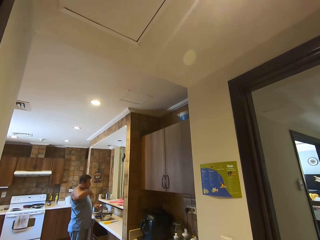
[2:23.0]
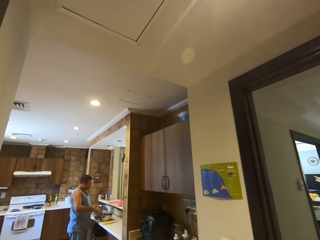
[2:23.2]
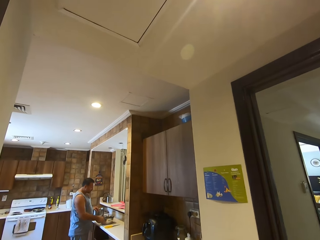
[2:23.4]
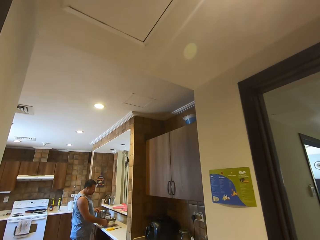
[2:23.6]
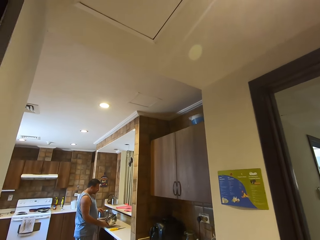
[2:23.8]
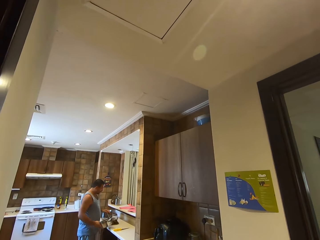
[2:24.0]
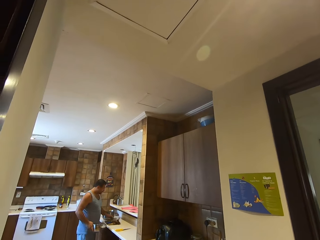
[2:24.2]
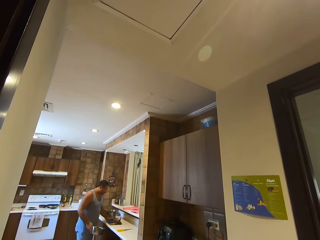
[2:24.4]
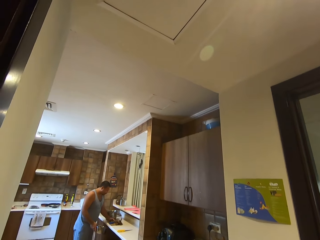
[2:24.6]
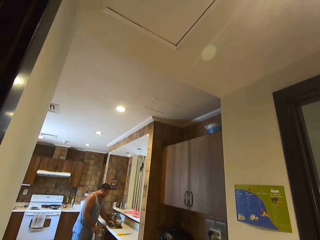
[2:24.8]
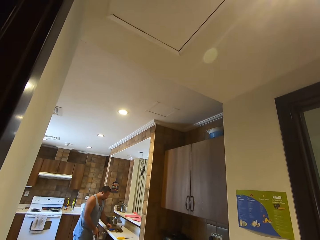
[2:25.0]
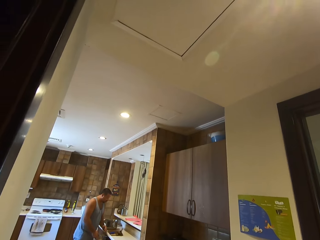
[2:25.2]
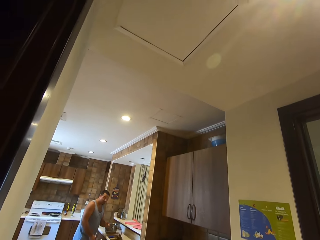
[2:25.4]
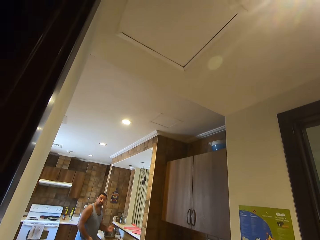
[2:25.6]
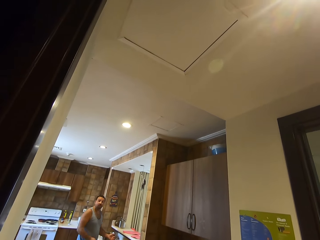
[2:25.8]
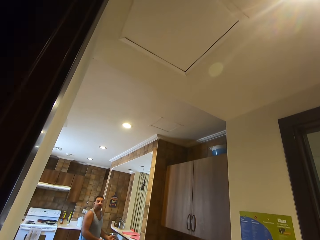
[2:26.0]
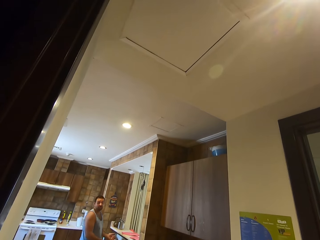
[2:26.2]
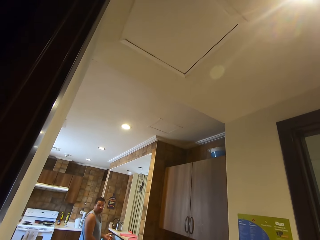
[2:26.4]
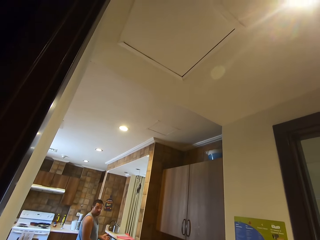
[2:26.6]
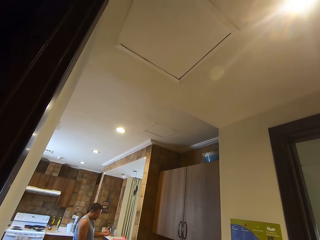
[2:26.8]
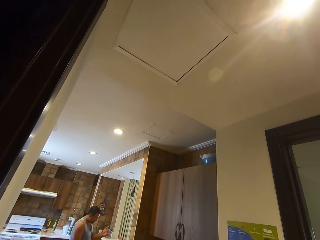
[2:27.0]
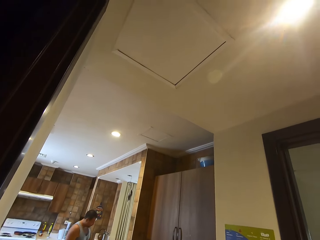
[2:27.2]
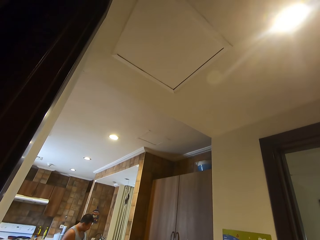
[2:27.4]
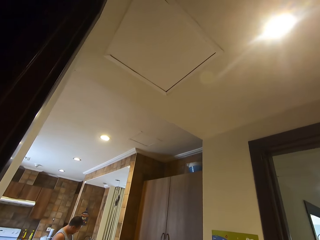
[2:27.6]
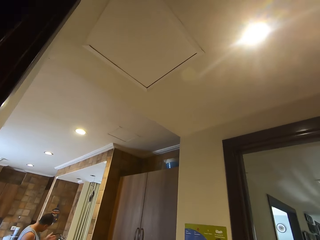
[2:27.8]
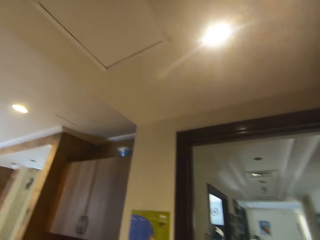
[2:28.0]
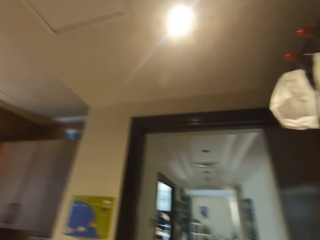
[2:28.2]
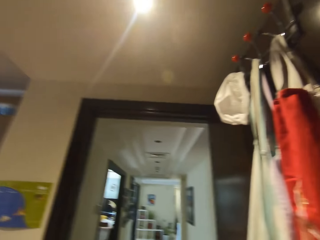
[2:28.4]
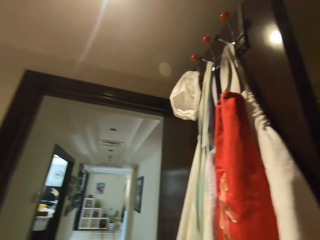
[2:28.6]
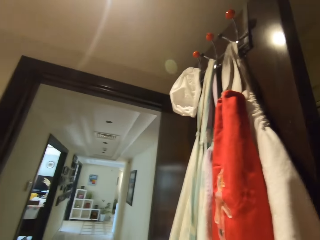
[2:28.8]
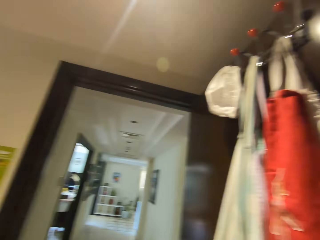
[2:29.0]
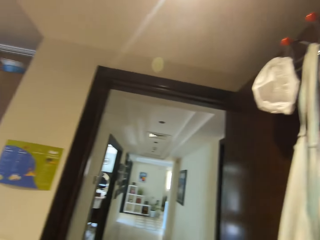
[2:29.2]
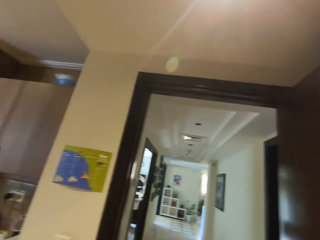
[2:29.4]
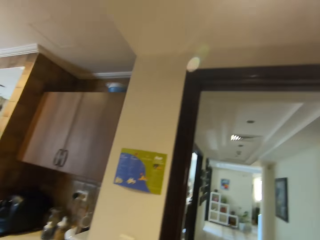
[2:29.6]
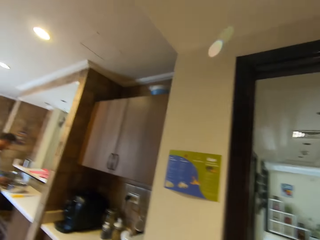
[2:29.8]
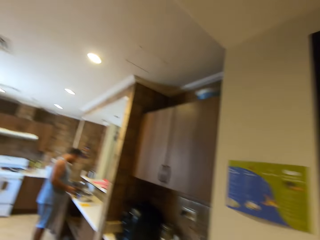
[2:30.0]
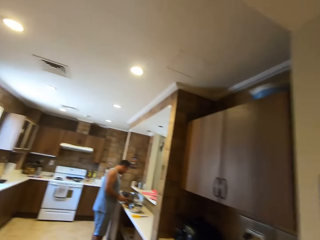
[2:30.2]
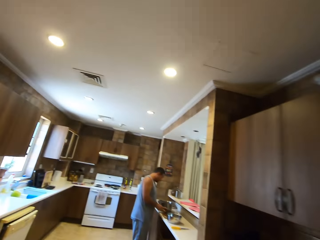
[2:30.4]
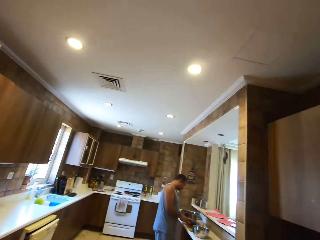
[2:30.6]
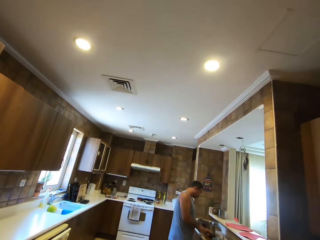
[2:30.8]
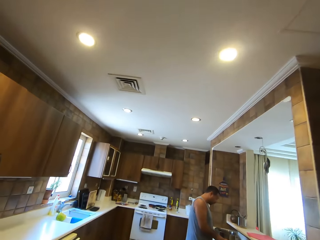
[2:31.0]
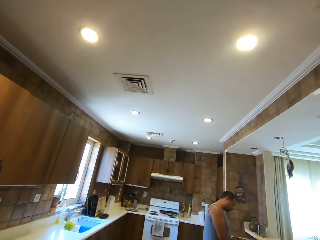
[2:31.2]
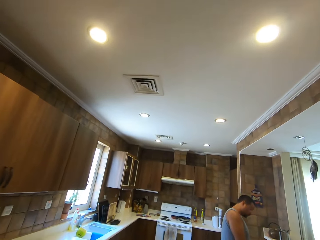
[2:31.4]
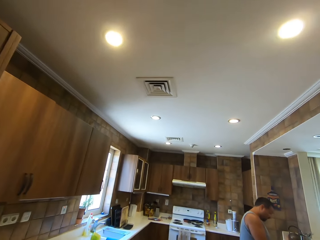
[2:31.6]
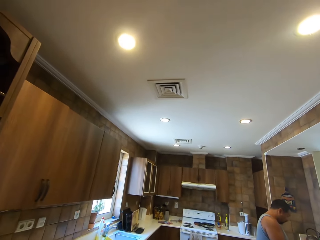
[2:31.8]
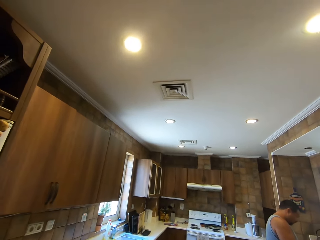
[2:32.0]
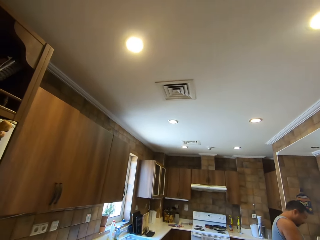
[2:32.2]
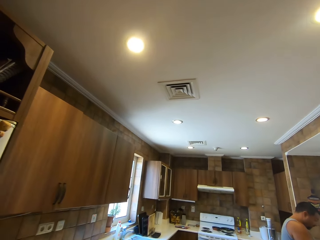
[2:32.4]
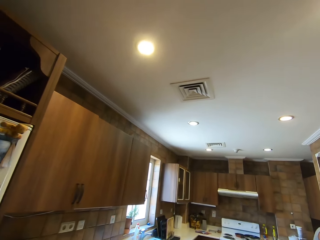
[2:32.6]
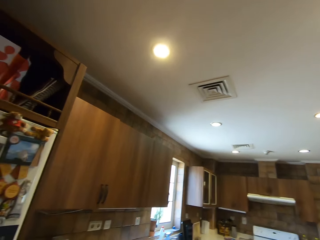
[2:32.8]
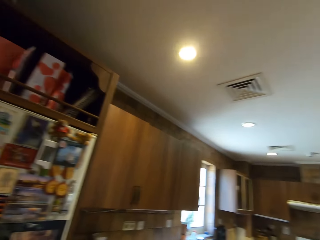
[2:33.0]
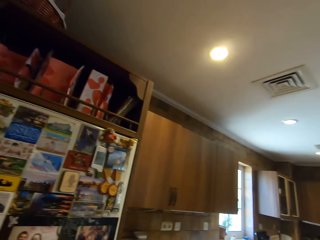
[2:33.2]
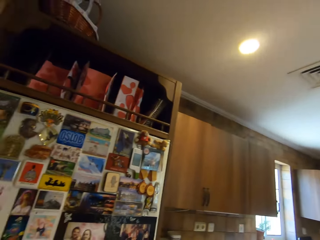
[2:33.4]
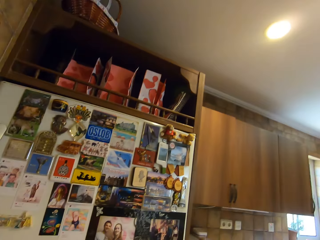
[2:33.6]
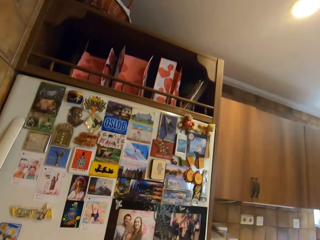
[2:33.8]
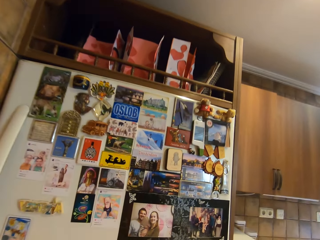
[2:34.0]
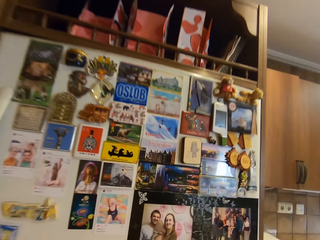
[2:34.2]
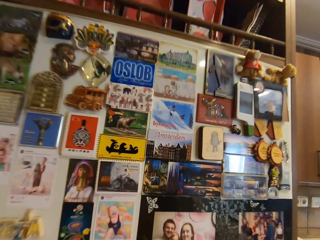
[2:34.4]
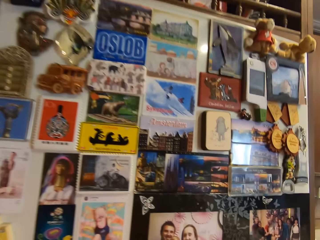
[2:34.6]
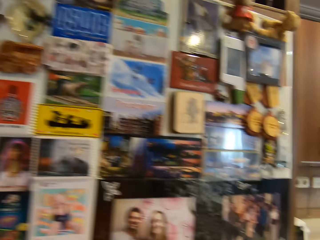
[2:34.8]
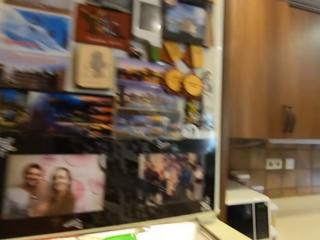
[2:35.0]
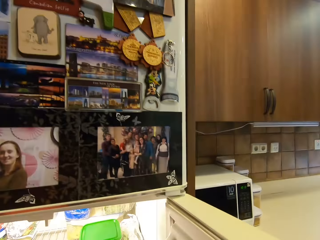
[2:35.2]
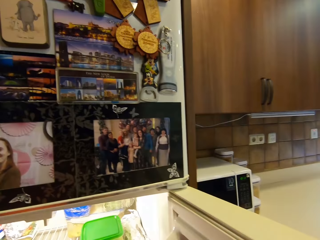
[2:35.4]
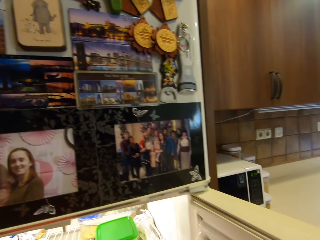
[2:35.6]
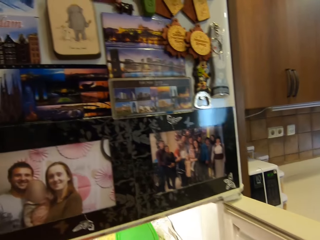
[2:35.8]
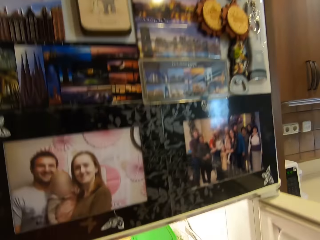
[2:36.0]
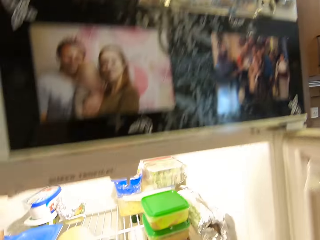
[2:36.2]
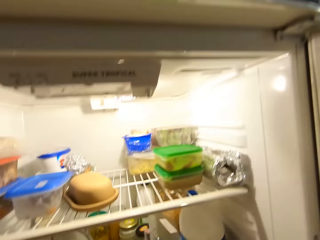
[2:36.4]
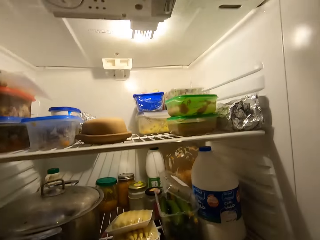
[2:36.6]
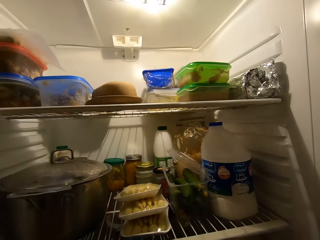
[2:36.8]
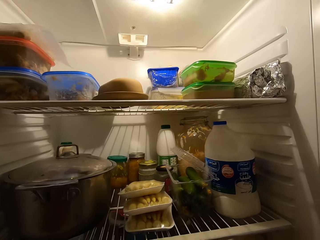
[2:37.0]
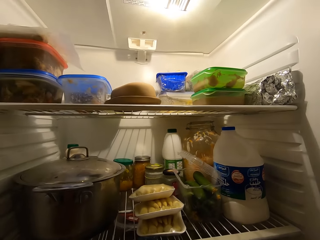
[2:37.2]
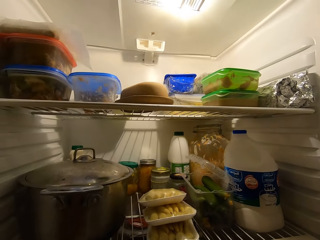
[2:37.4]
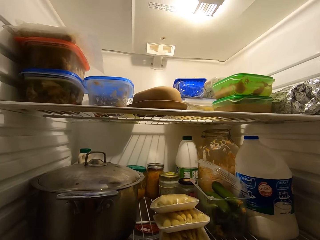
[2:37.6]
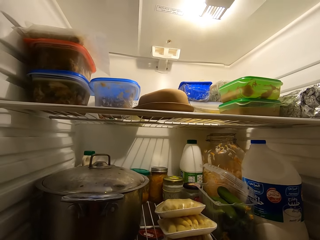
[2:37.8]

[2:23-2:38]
A man picks the container from the table. The man puts something in the container. The camera wearer places the cup on the bottle. They walk in the kitchen. The man converses to the camera wearer. The camera wearer opens a fridge. They look inside the fridge.

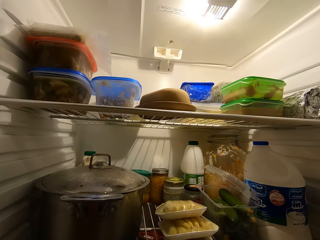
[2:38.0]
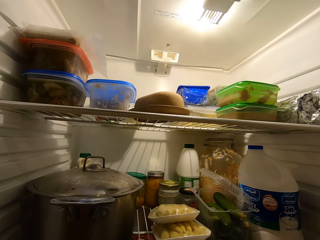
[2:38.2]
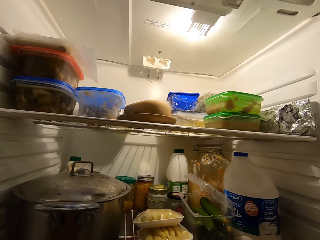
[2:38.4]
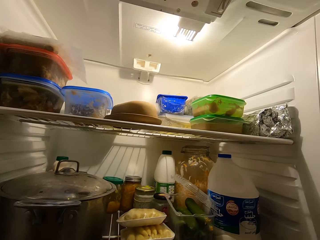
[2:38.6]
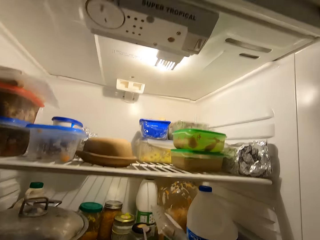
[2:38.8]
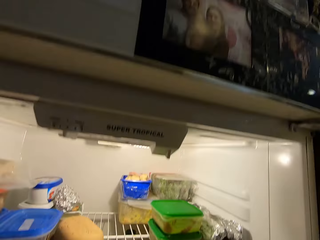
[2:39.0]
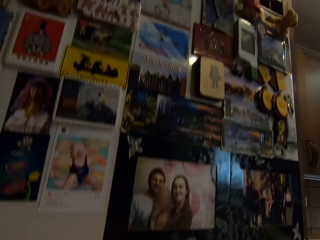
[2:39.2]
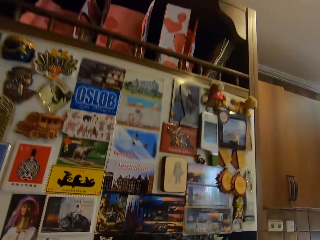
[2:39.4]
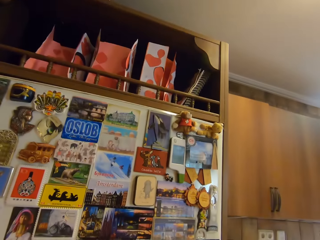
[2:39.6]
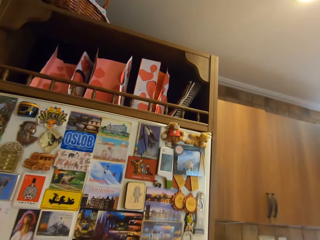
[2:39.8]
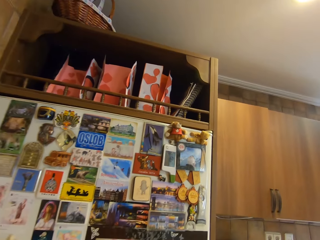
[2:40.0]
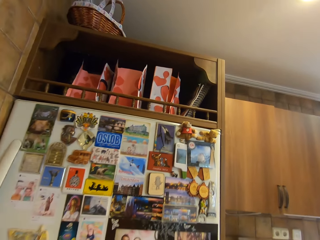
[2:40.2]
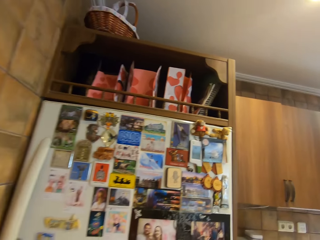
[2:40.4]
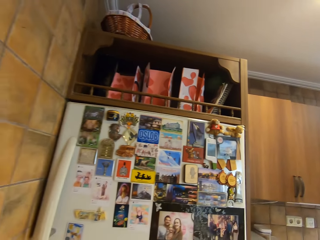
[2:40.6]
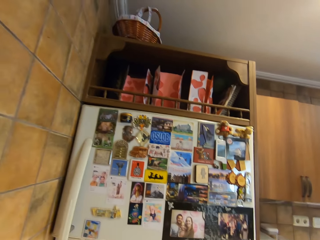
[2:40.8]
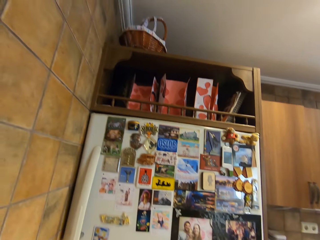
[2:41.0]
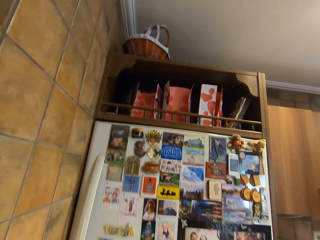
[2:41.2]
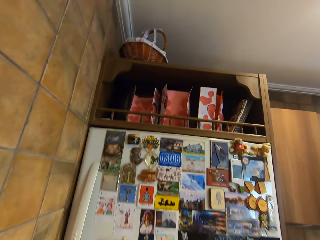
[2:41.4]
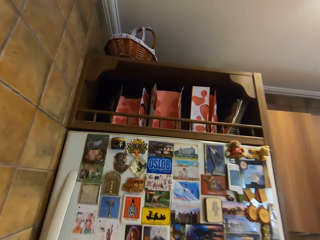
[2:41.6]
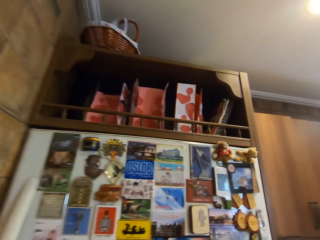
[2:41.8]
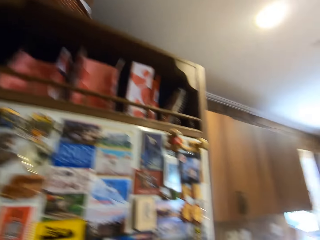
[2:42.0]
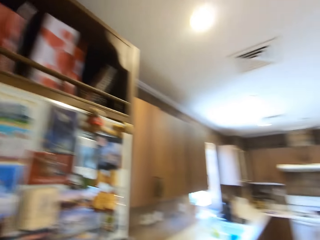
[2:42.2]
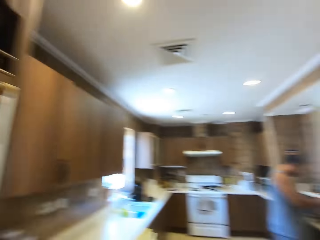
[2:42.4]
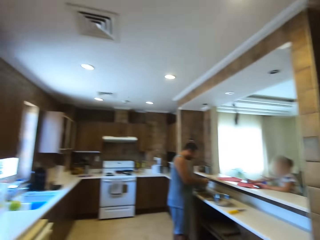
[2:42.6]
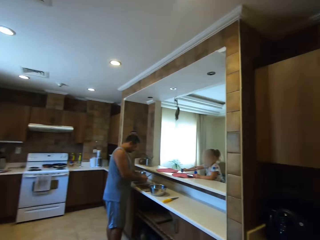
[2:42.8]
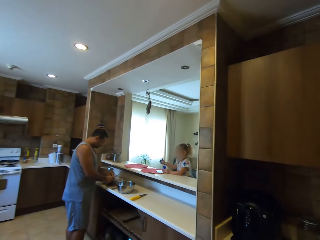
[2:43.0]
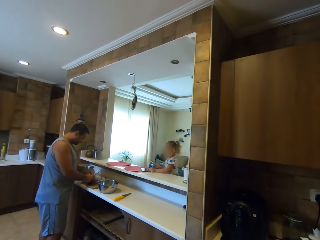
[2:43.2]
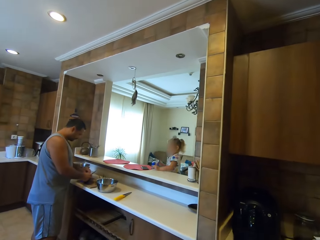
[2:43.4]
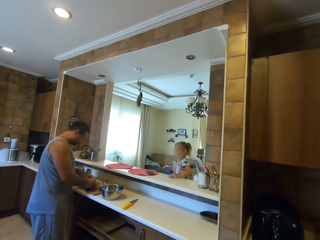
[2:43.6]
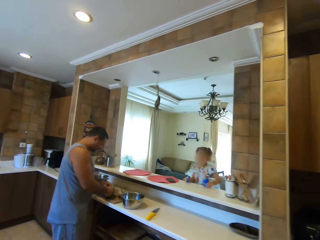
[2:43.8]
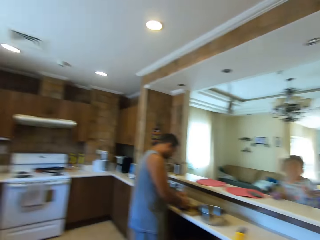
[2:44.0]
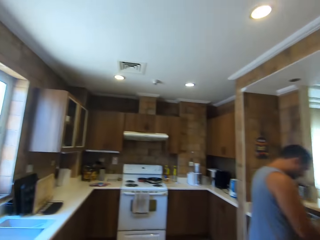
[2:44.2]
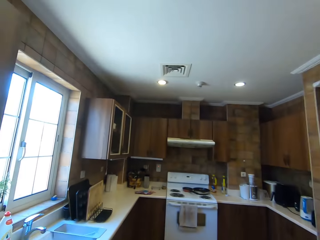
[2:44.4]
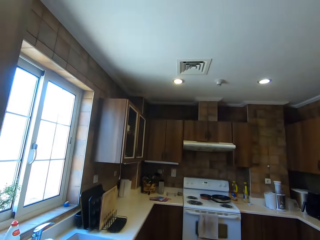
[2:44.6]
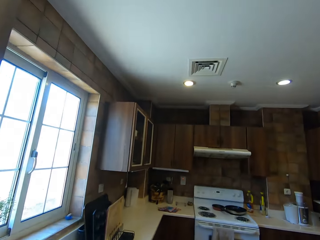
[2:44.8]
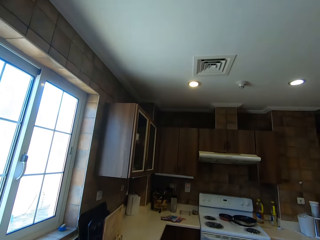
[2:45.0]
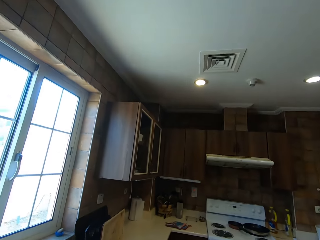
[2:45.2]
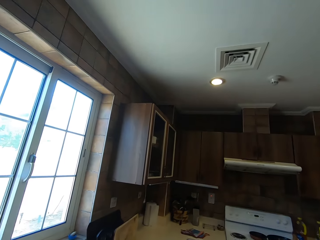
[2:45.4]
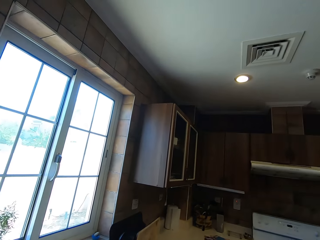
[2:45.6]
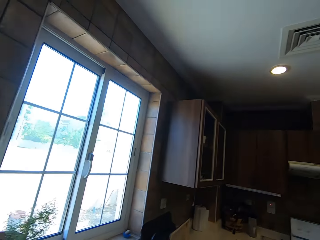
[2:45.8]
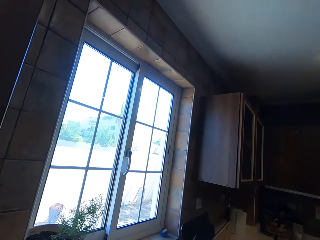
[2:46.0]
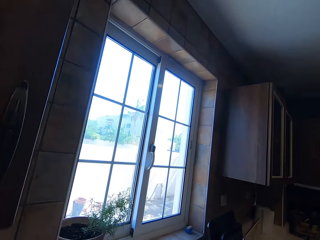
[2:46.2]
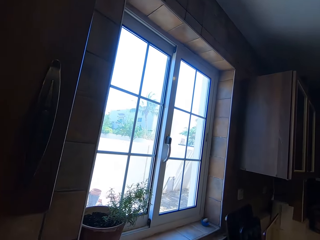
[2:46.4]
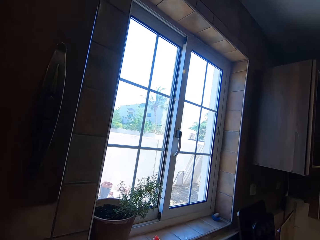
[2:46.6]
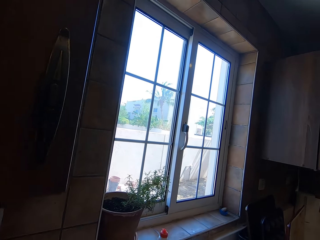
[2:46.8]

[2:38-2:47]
The camera wearer converses to the man. They walk in the kitchen. The man cuts something with the knife. The camera wearer stands beside a fridge.
